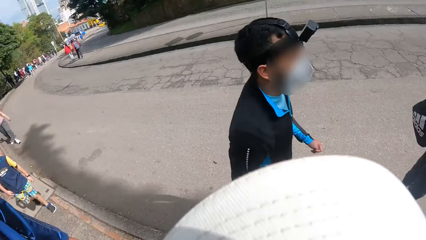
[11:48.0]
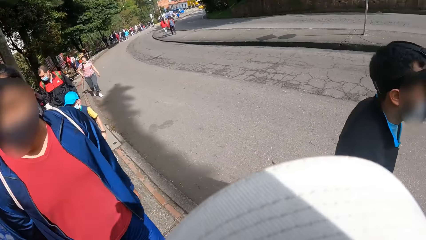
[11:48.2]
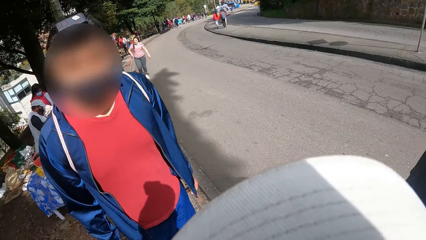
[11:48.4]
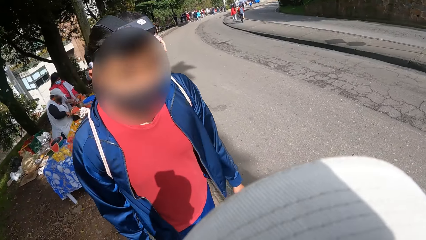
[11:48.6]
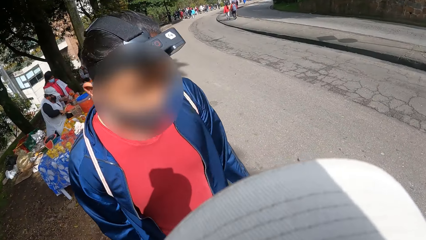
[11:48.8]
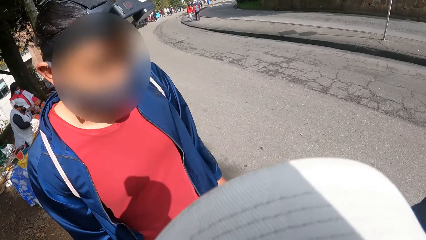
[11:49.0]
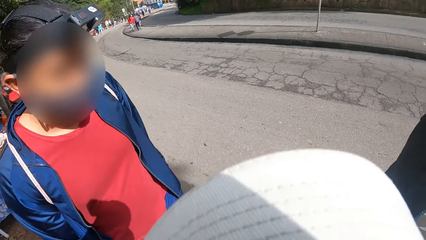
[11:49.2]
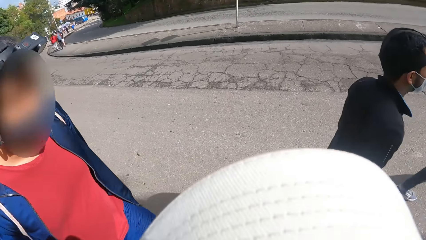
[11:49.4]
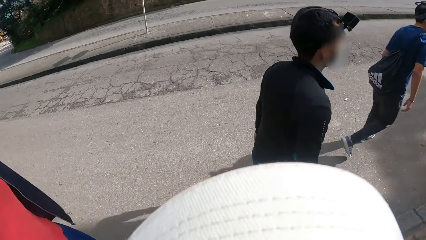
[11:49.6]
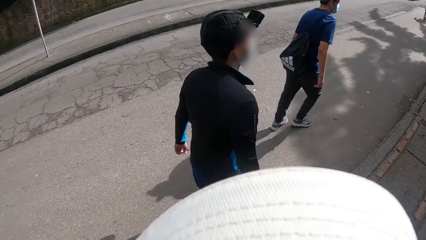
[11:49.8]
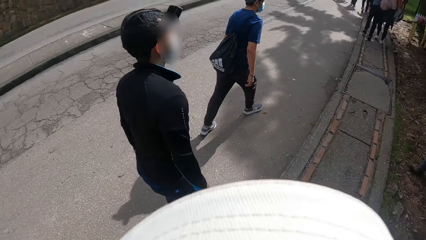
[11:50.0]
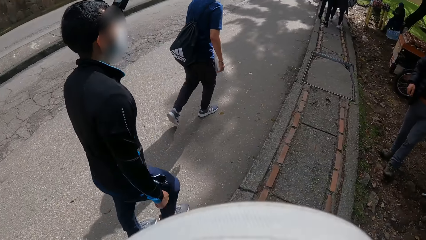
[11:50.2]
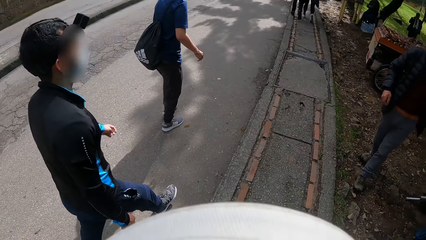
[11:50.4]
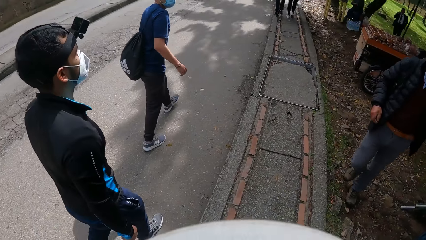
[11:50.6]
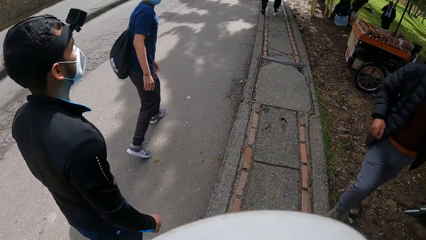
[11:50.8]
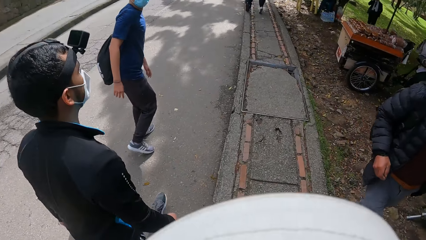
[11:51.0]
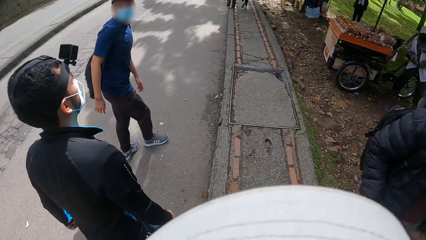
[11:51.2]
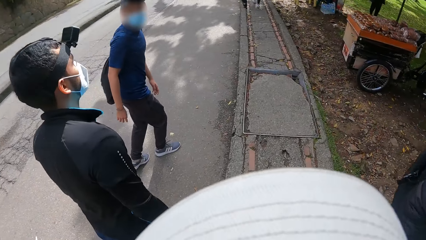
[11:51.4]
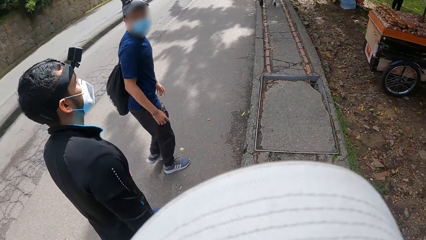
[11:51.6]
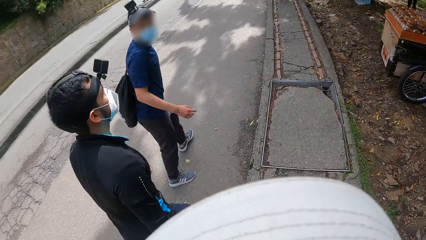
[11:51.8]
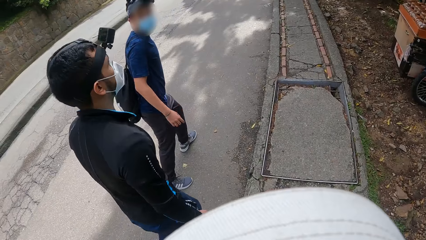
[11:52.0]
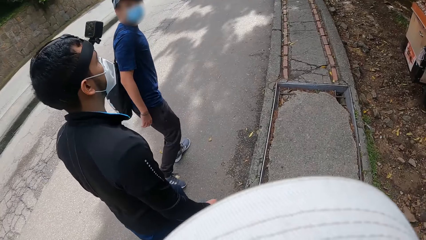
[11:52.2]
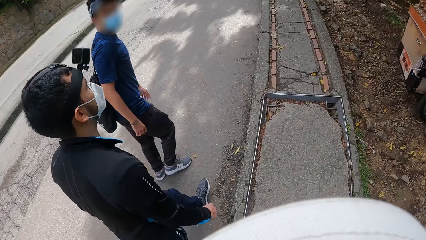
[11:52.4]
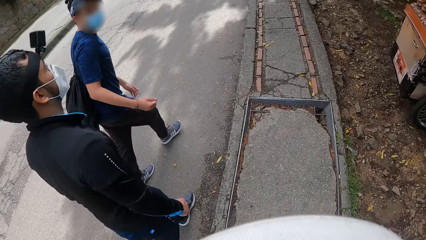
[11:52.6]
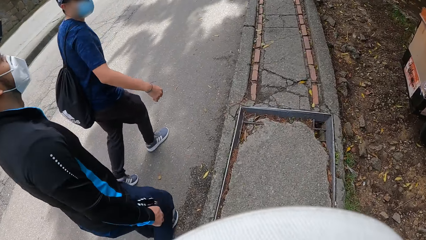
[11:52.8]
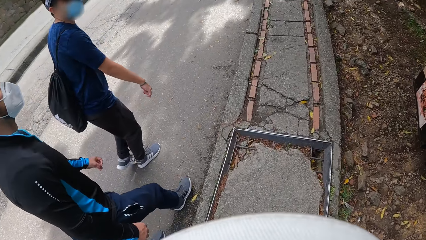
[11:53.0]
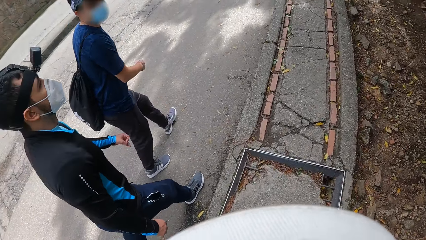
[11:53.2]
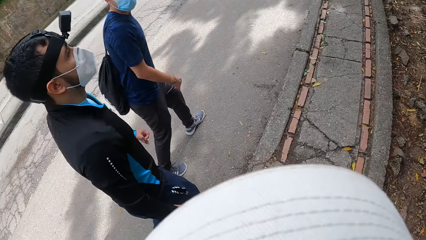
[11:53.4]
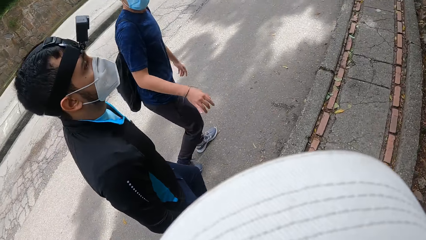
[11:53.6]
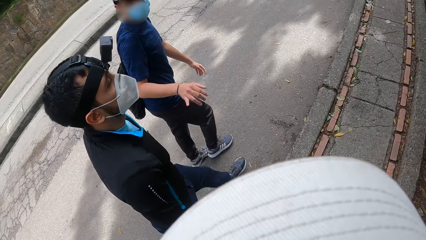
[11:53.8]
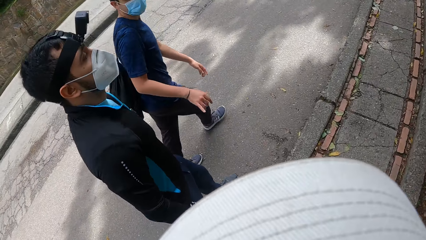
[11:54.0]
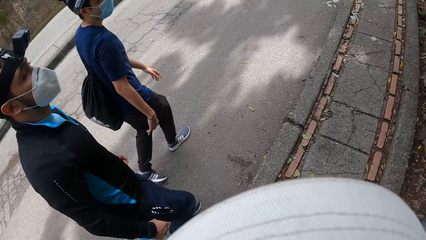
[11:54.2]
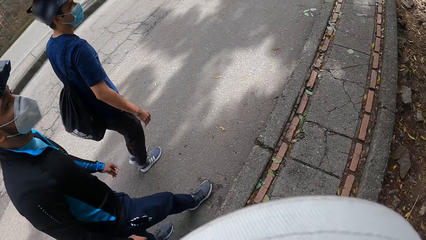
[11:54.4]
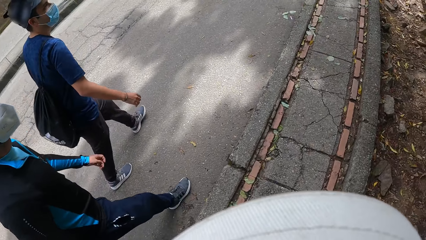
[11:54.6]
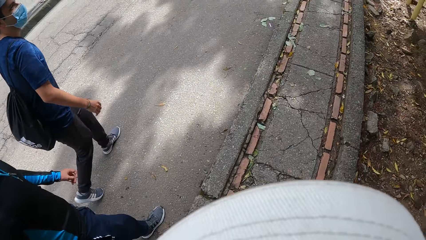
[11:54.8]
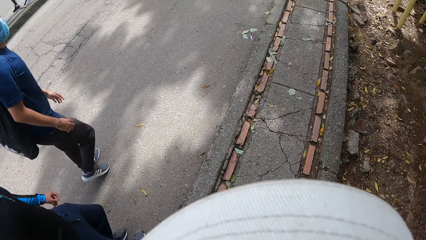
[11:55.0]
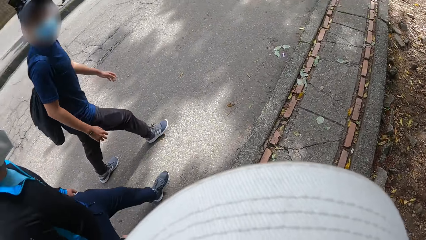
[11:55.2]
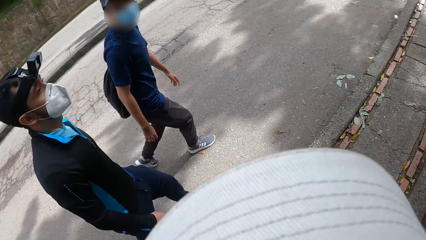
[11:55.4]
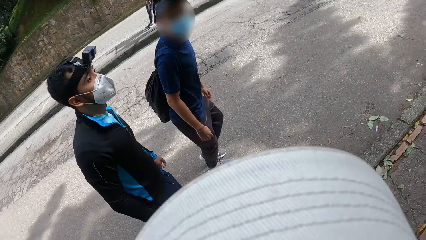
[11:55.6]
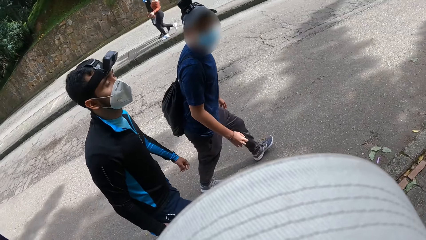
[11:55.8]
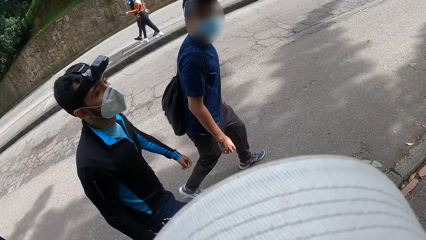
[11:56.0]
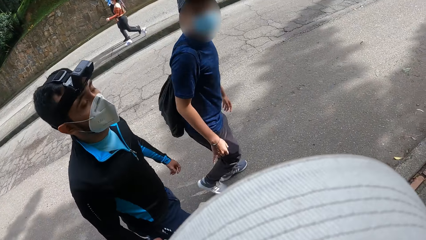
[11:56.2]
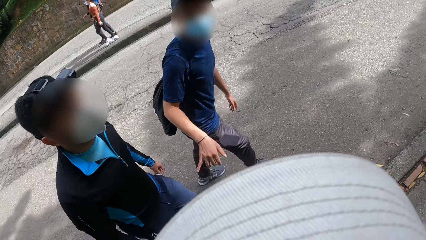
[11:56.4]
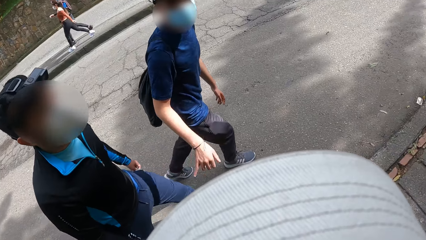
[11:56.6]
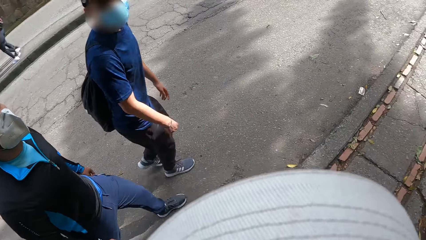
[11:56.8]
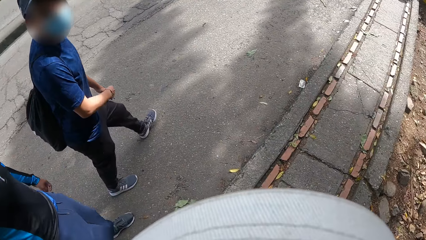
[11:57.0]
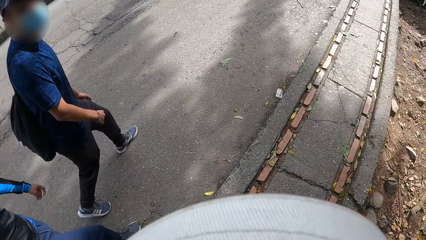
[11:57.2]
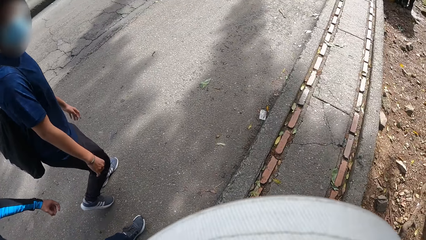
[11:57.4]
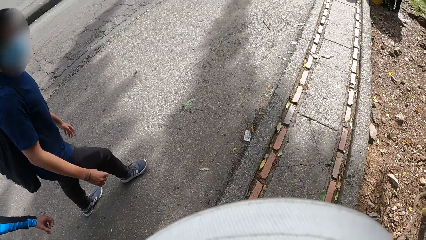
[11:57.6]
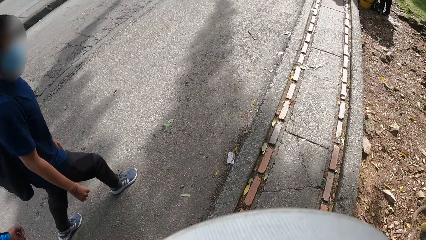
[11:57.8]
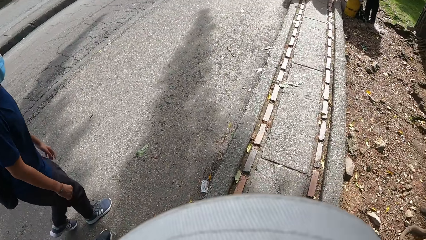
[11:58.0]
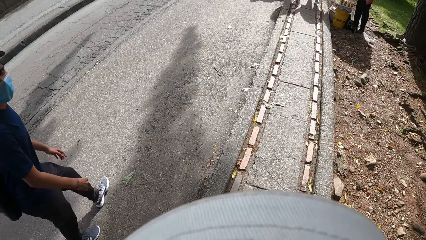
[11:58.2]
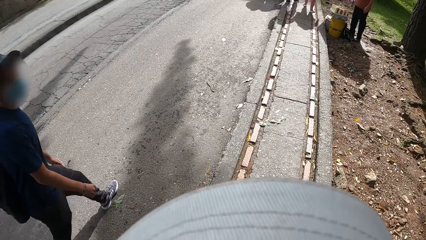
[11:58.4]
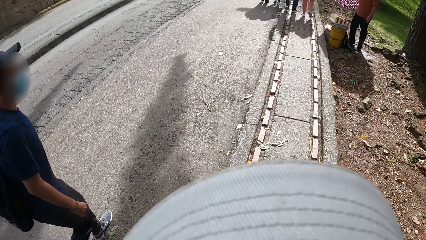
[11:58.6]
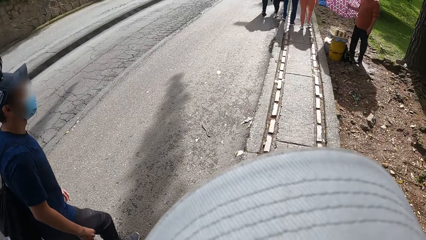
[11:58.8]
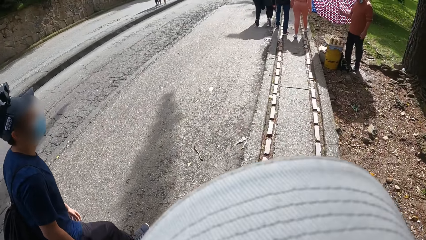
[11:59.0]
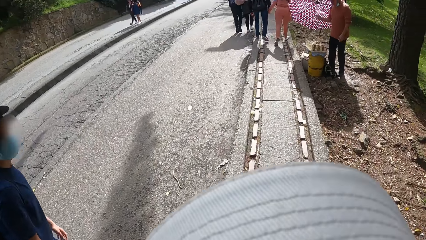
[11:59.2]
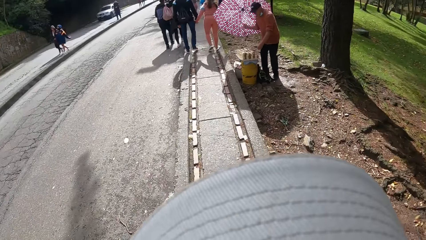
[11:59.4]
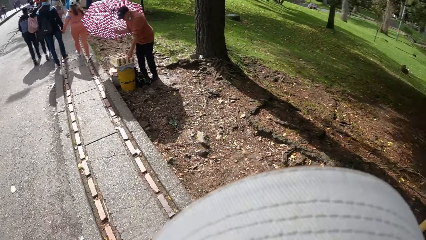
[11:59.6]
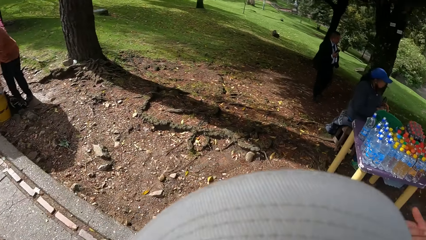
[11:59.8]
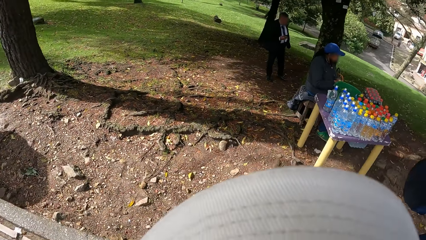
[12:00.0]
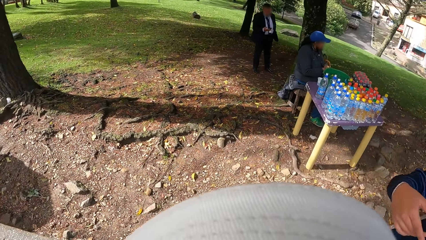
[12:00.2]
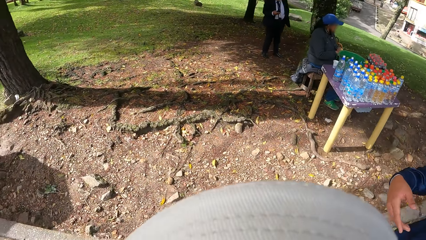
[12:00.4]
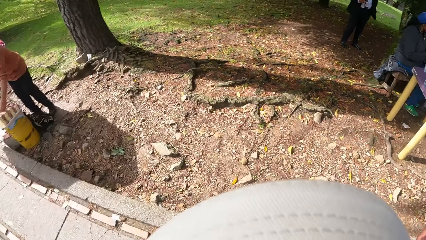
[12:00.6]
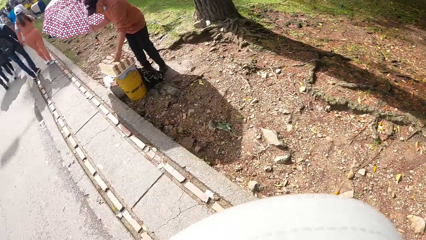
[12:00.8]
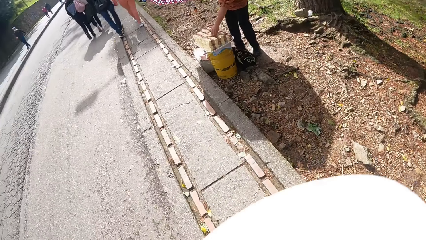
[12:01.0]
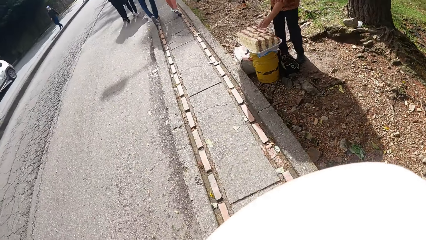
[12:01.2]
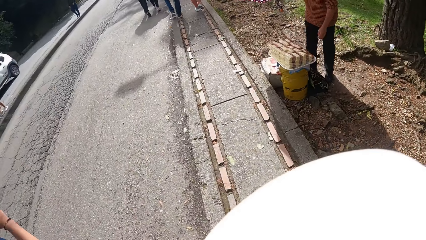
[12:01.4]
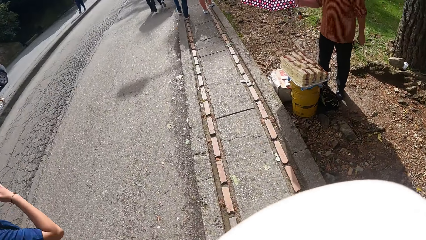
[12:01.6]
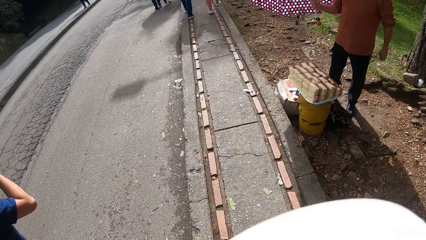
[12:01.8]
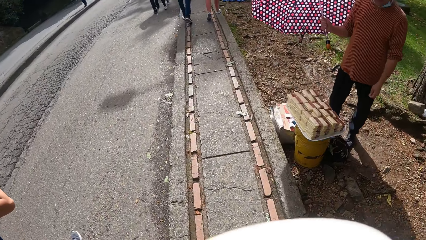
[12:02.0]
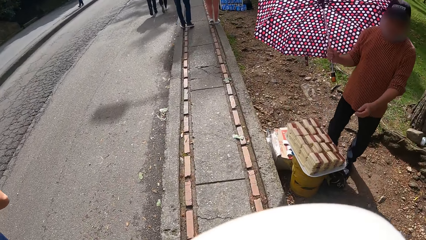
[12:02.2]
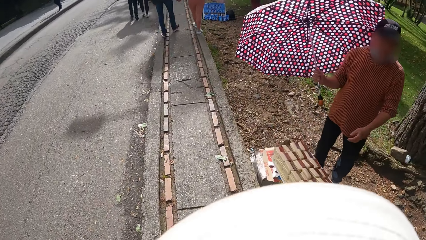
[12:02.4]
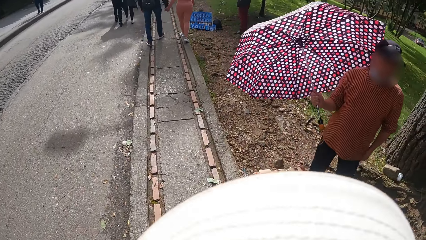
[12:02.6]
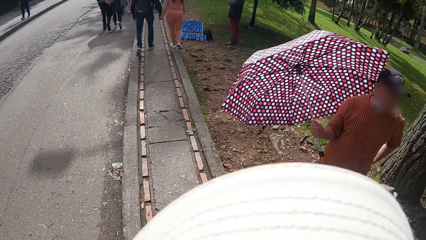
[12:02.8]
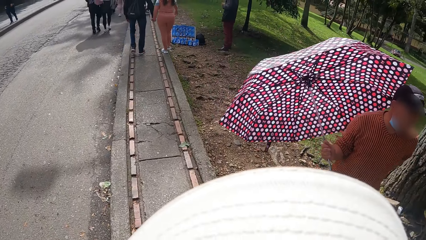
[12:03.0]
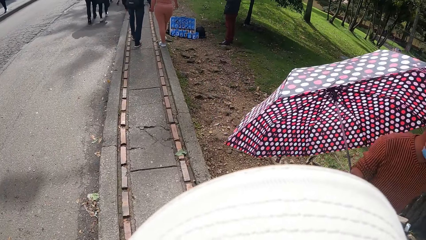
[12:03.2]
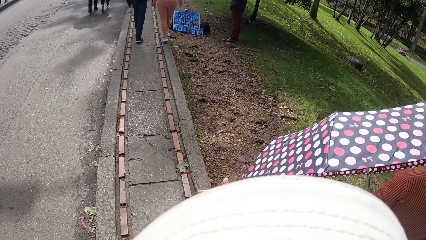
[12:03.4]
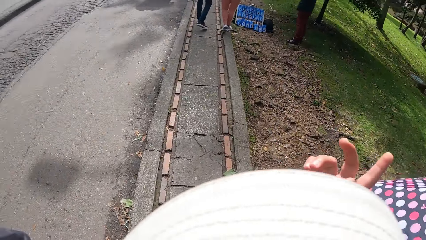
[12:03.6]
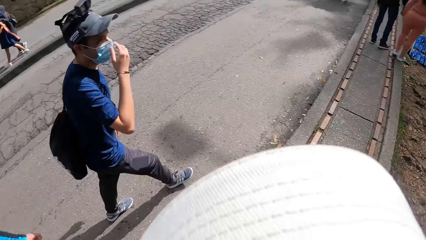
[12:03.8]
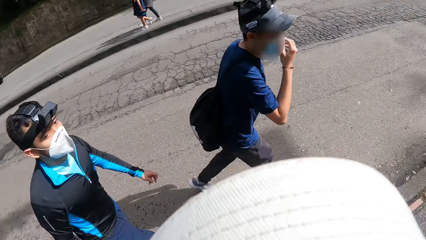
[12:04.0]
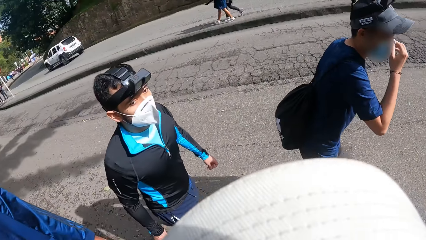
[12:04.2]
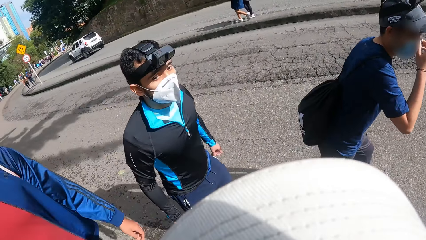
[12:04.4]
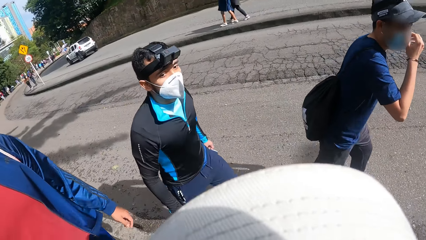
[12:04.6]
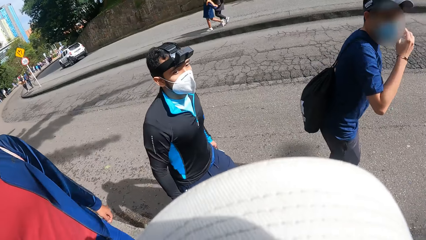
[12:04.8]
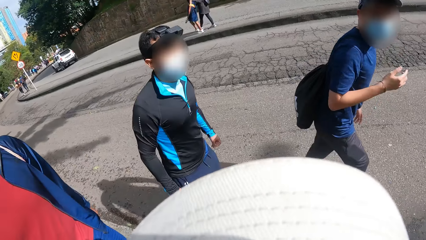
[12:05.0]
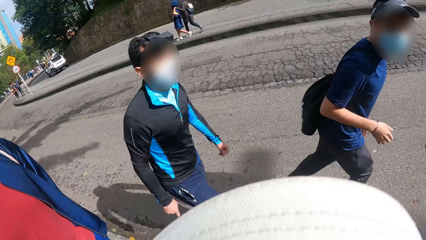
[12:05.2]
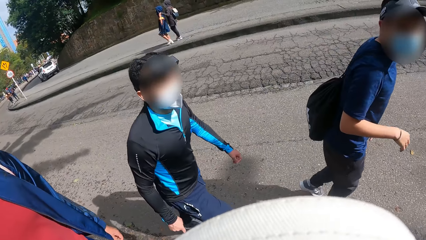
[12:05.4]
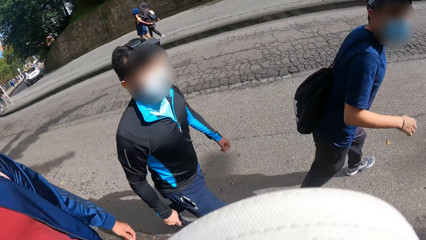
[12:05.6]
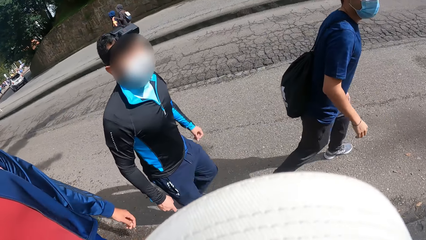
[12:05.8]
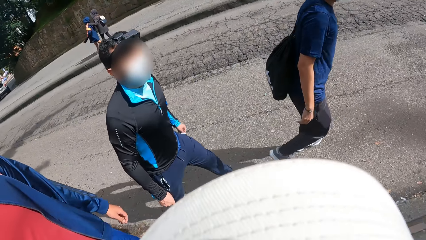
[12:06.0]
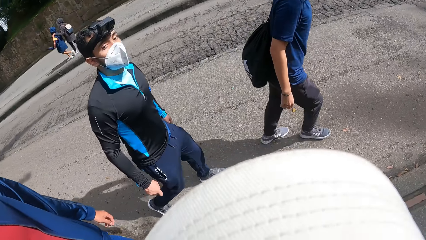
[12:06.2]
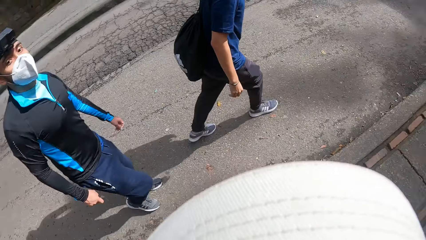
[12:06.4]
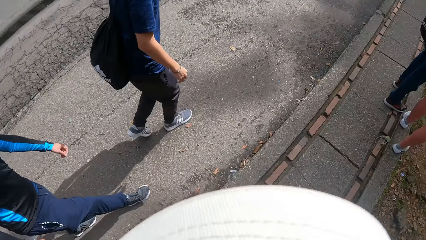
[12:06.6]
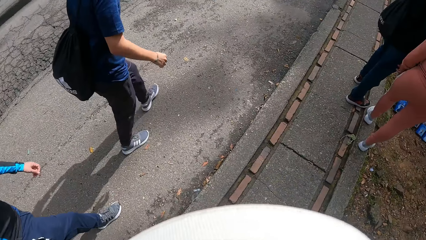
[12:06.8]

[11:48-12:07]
A man walks on the road. The camera wearer looks aside. They walk in the street. Another man gesticulates with his right hand. The camera wearer interacts with a man.
